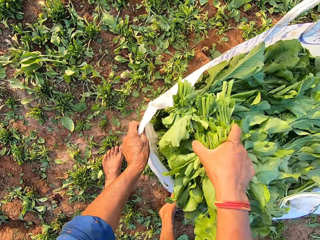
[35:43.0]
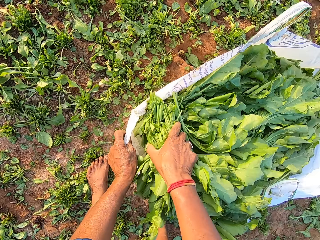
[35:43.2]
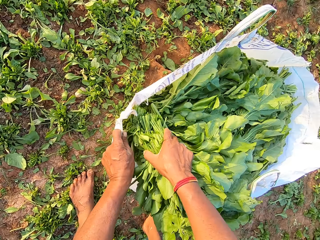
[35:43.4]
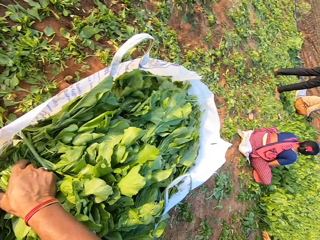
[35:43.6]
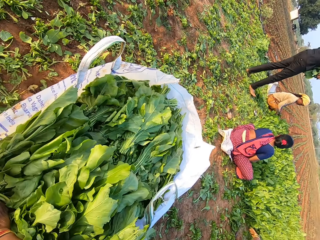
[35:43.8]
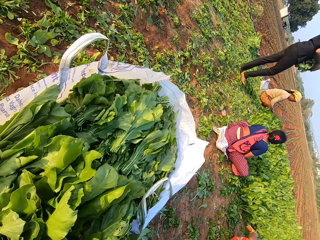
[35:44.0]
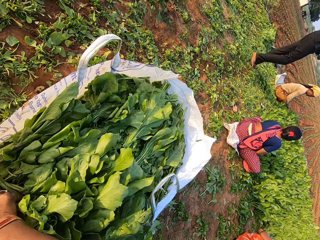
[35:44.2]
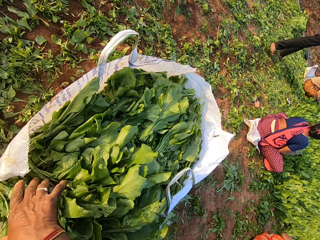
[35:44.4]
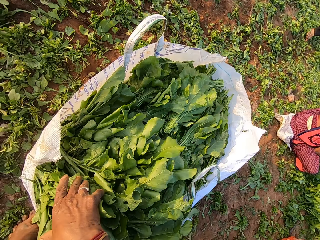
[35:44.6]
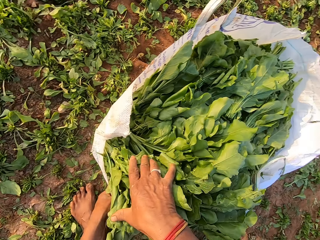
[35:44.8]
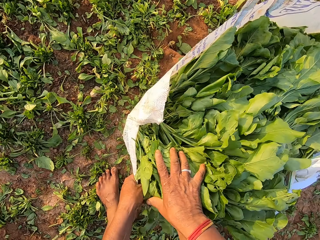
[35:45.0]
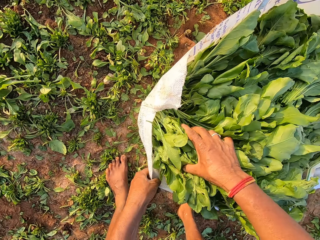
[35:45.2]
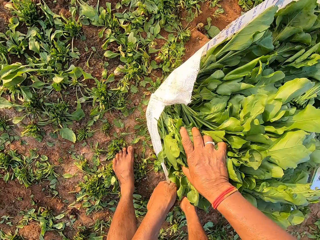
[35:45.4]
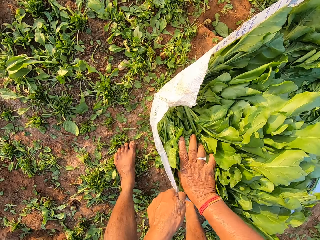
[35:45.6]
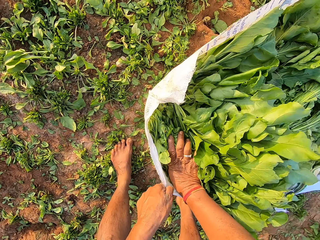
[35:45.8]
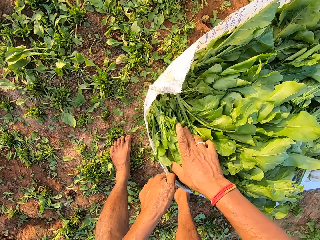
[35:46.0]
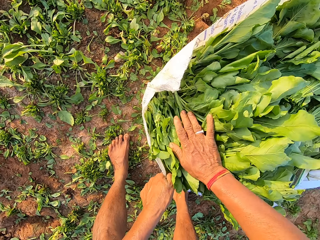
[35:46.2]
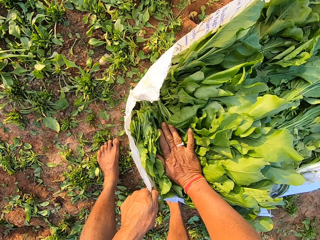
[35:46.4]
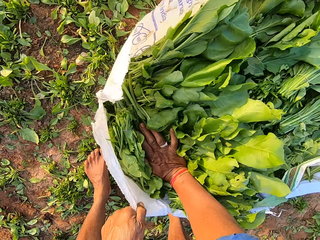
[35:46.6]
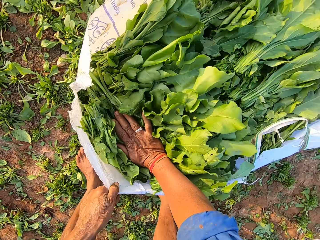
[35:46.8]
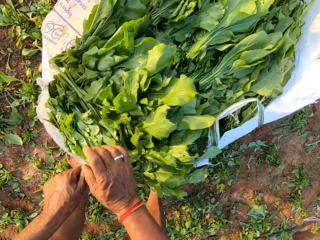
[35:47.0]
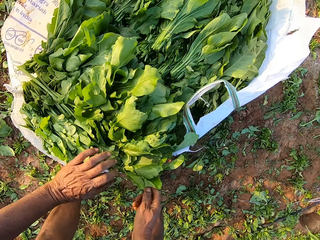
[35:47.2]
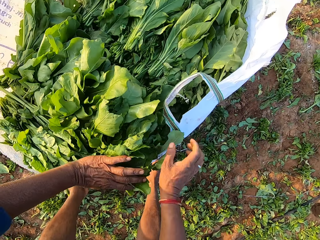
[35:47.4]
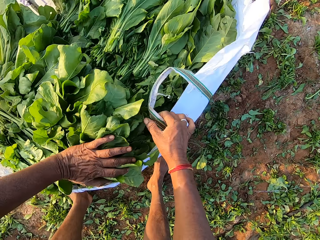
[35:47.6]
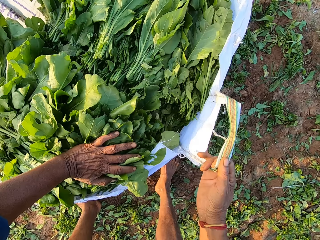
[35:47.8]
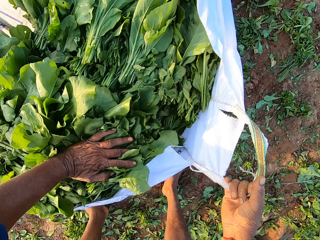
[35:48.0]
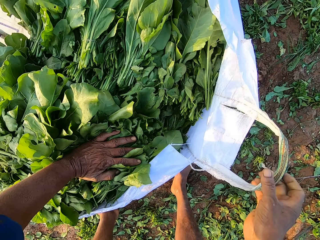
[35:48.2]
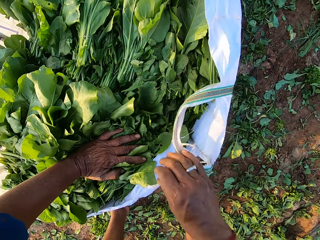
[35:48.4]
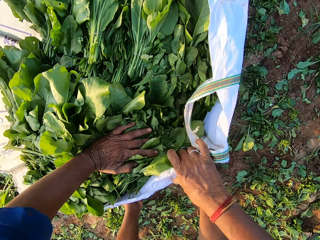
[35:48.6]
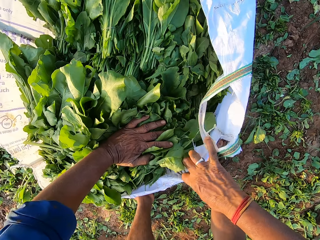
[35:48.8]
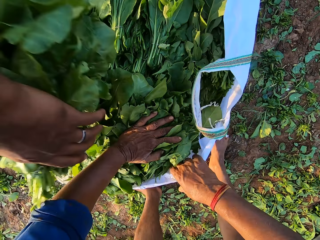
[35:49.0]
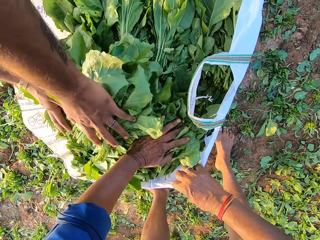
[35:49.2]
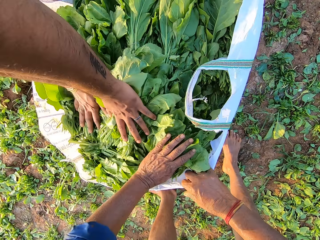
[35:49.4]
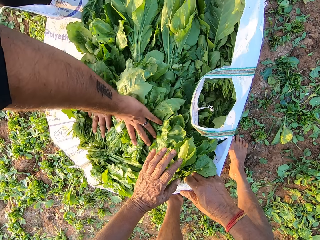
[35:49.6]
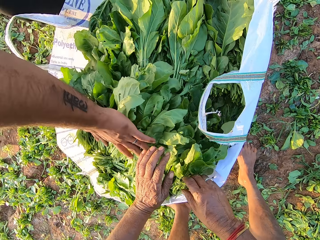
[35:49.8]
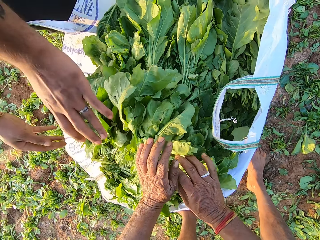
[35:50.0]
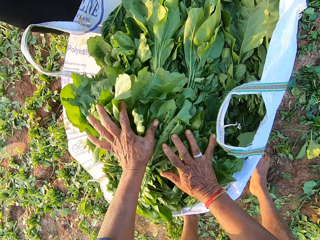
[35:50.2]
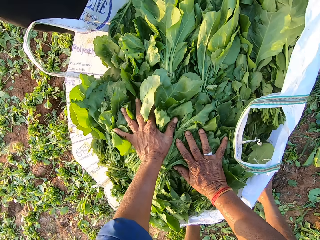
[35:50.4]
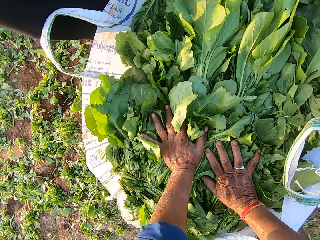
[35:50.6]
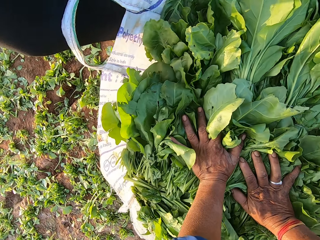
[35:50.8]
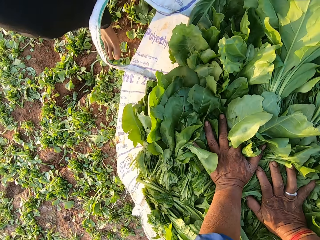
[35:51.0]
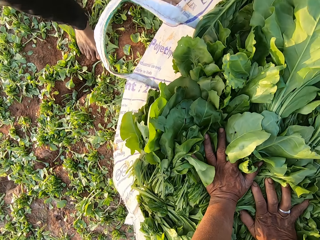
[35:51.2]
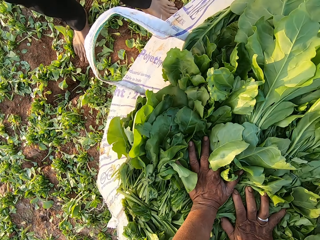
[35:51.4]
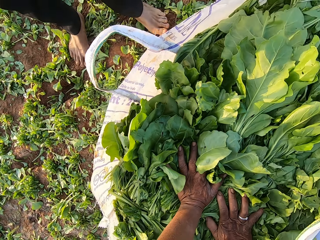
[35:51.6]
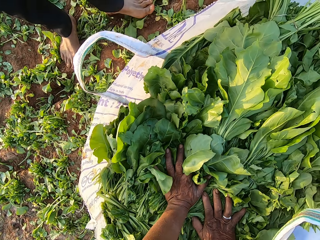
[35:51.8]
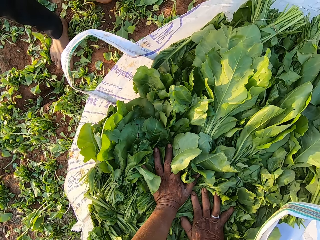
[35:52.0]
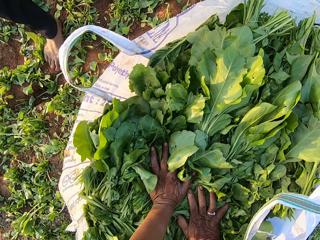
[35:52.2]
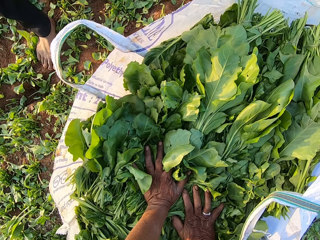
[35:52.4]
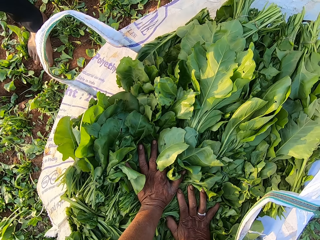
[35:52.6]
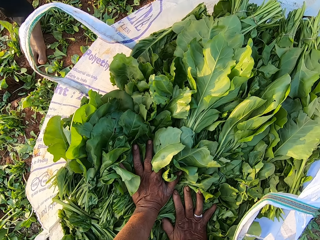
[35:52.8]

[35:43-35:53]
The camera wearer presses the bunch of vegetables in the sack with his left hand. A man inserts the green vegetables in the plastic bag. The man drops the bunch of vegetables in his hands in the sack. The camera wearer presses the bunch of vegetables in the sack with his hands.

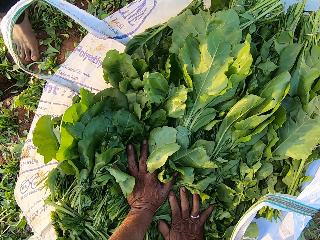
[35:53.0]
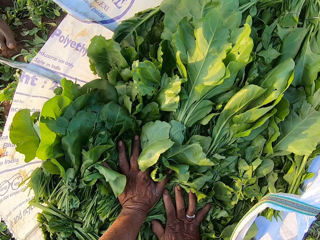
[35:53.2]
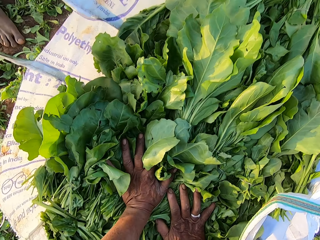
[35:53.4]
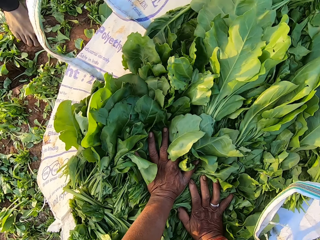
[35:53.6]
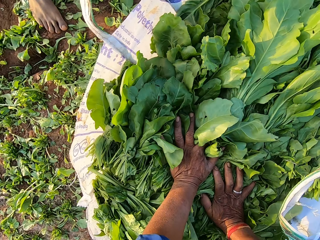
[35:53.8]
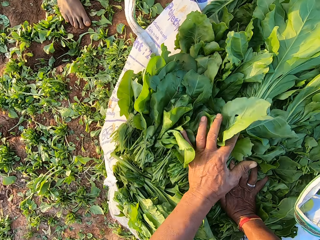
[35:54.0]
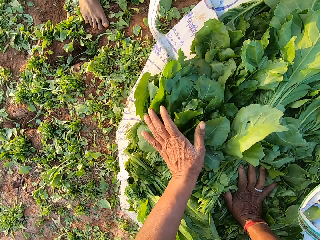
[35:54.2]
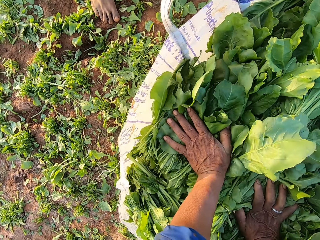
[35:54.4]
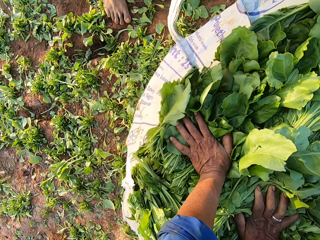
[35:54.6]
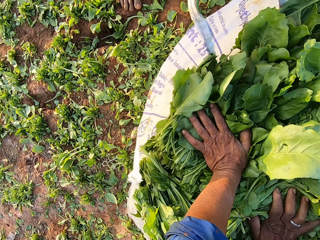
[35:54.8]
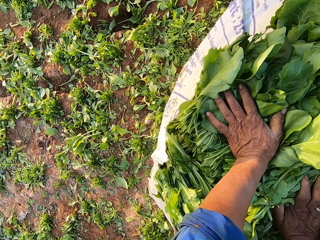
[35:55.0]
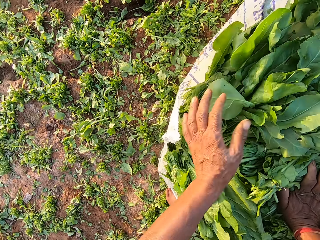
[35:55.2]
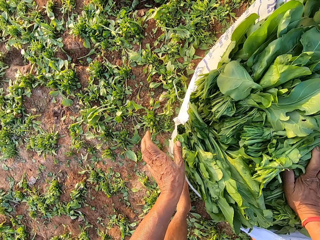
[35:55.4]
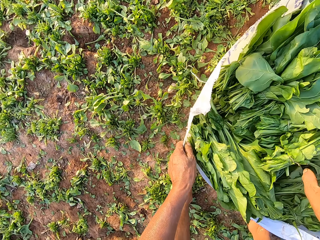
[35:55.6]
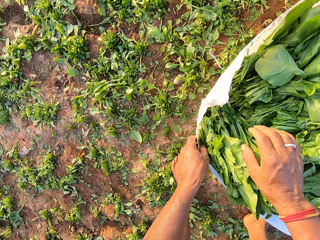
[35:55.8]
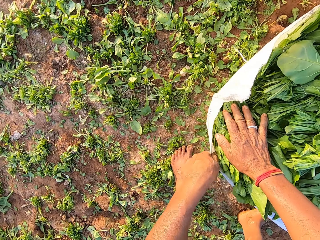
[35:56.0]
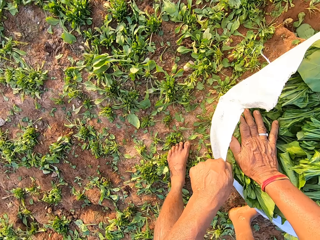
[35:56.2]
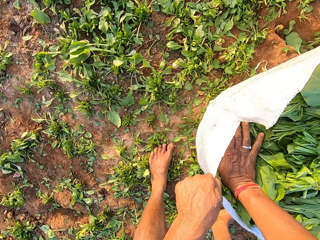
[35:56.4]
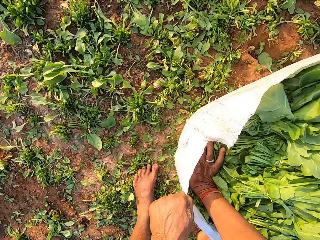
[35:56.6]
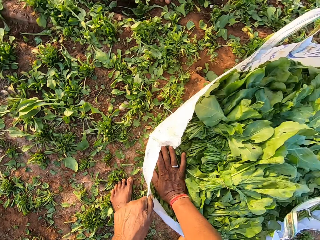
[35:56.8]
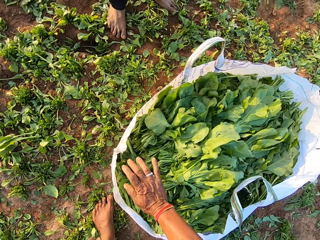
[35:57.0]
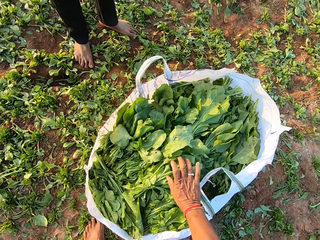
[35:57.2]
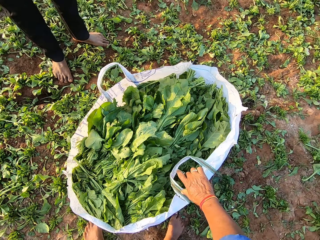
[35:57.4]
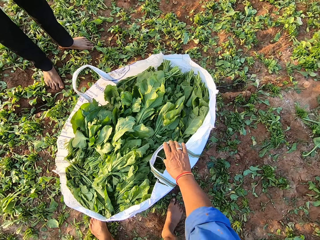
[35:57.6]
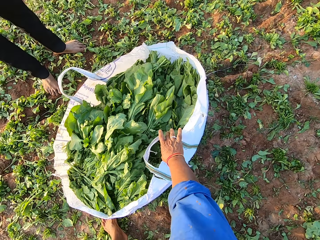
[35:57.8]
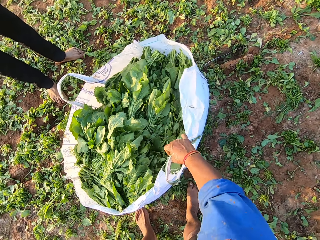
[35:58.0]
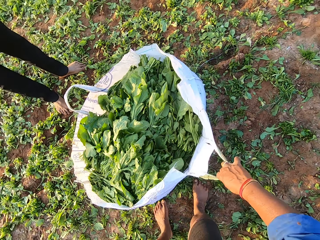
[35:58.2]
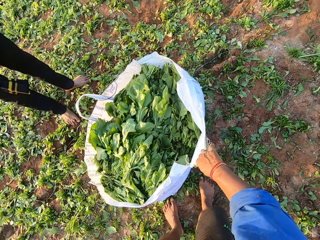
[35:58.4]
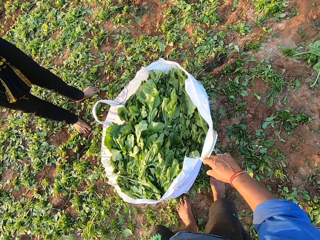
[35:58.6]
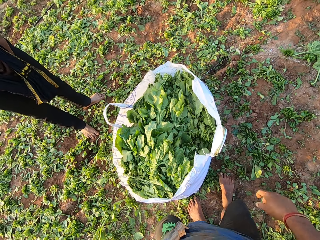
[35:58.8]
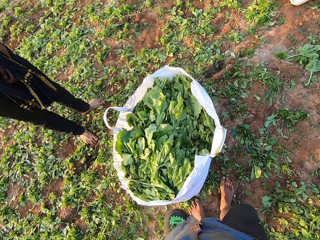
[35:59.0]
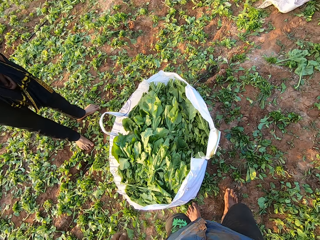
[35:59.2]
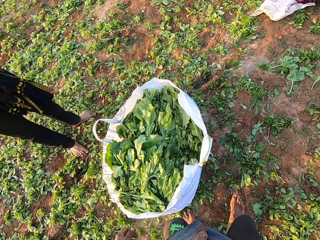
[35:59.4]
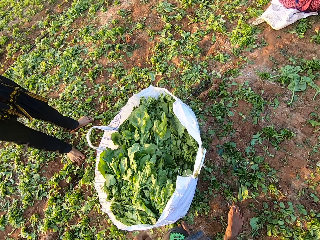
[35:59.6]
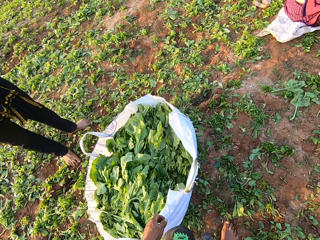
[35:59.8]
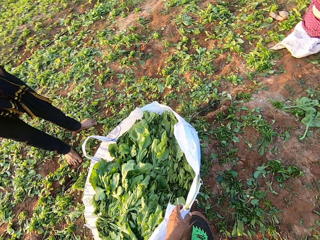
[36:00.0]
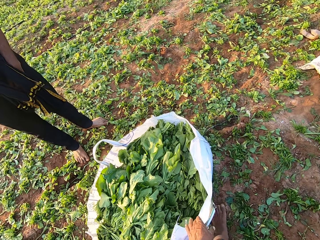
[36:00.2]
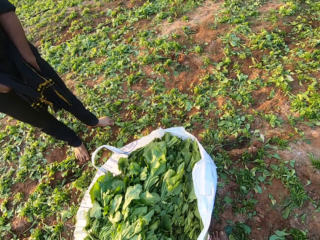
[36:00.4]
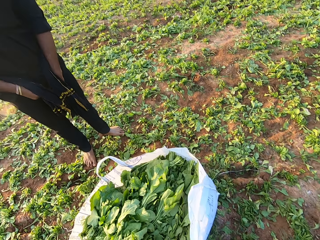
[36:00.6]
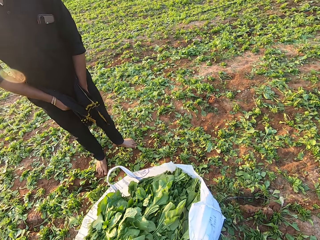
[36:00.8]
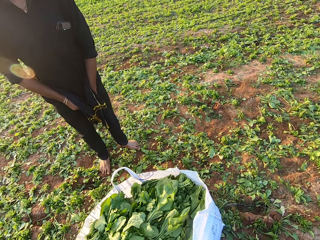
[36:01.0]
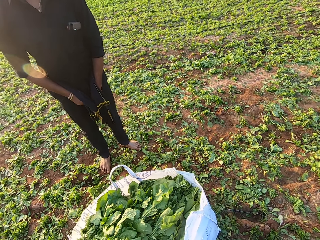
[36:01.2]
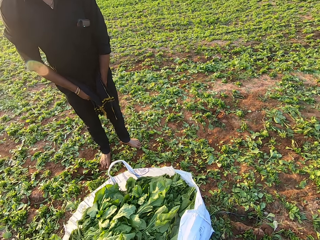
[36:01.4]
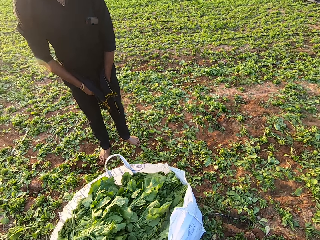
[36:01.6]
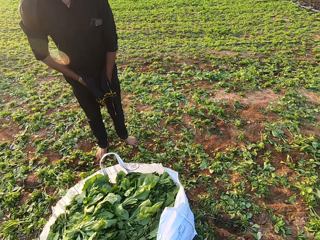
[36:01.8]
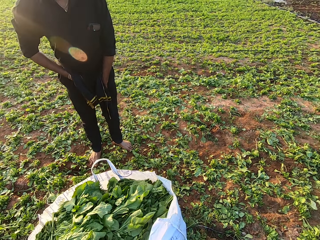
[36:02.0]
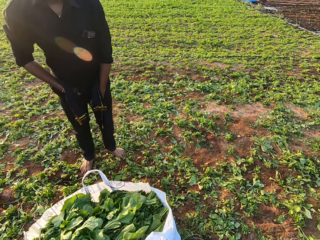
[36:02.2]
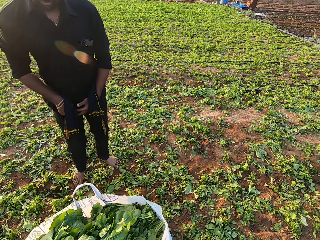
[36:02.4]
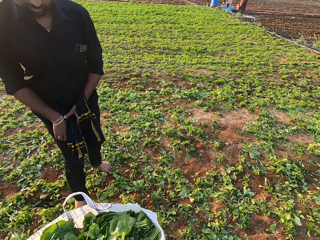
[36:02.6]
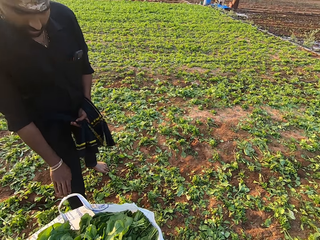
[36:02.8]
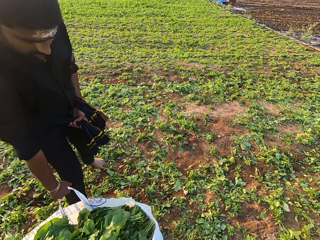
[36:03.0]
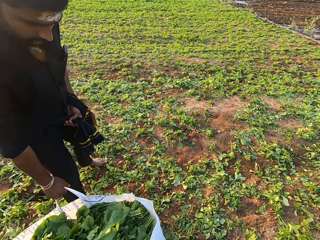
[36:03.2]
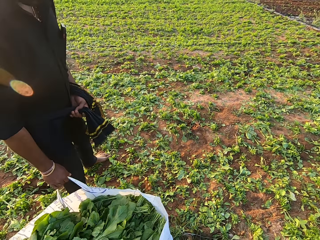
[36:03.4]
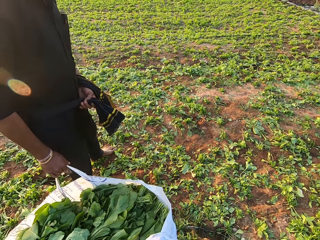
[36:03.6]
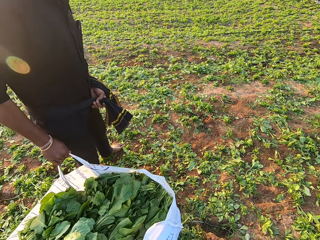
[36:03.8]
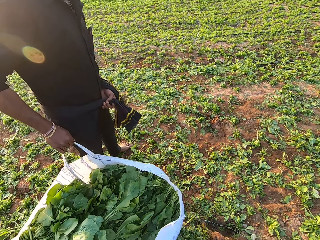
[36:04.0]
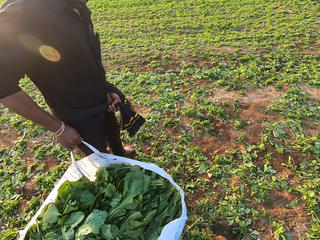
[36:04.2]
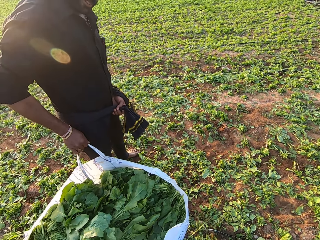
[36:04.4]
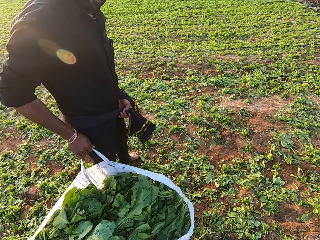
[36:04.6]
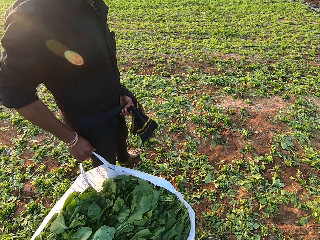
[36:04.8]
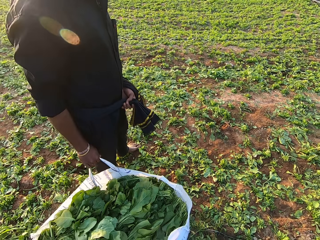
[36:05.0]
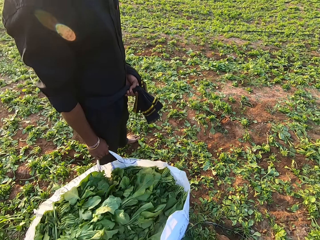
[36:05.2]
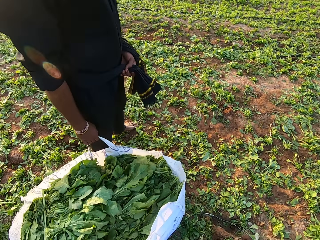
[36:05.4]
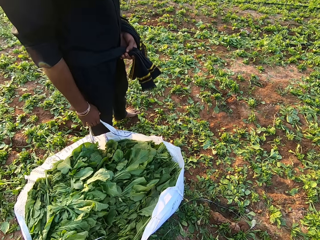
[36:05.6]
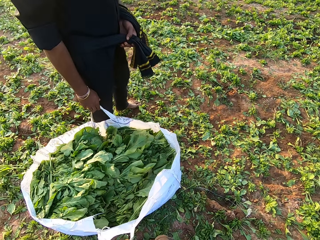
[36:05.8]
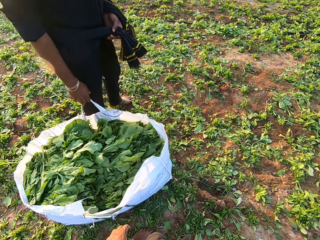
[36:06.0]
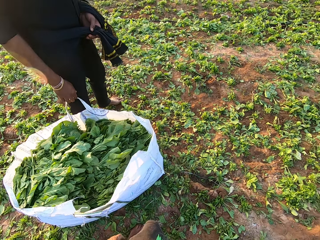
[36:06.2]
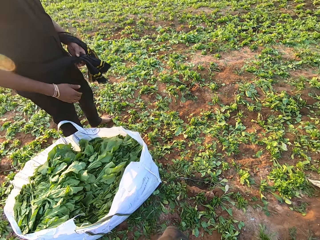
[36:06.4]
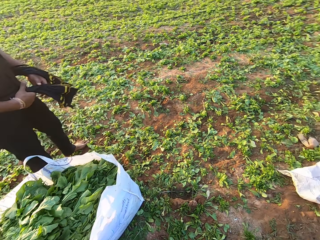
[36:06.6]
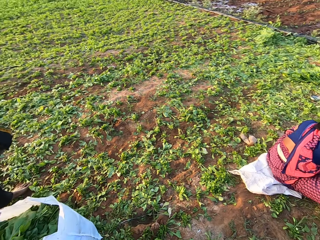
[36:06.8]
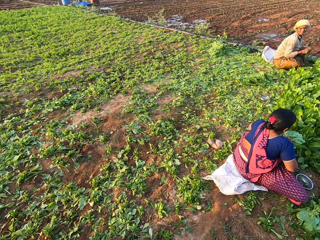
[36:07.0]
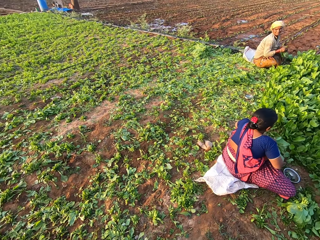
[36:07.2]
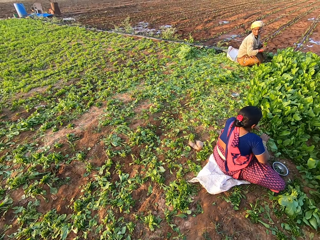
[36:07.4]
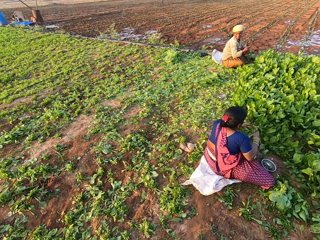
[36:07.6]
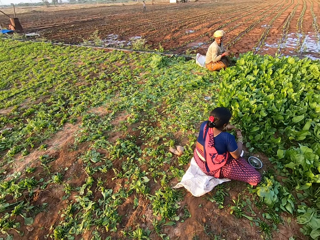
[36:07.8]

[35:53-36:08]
The camera wearer converses with the man. He holds the sack on the ground with his left hand. He presses the bunch of vegetables in the sack with his right hand. He holds the sack on the ground with his right hand. He holds the sack on the ground with his left hand. The man holds the sack on the ground with his right hand. The camera wearer lifts the plastic bag of green vegetables with the man. He carries the sack on the ground with the man. He drops the sack on the ground with the man. He converses.
